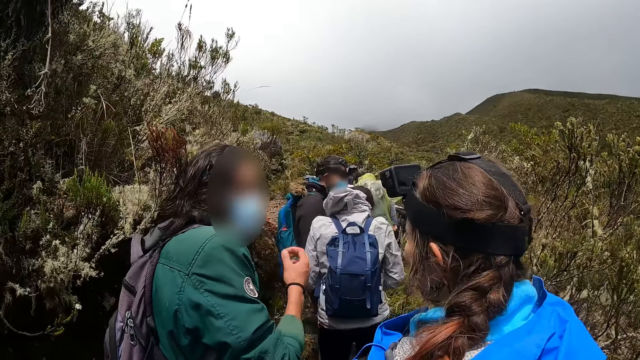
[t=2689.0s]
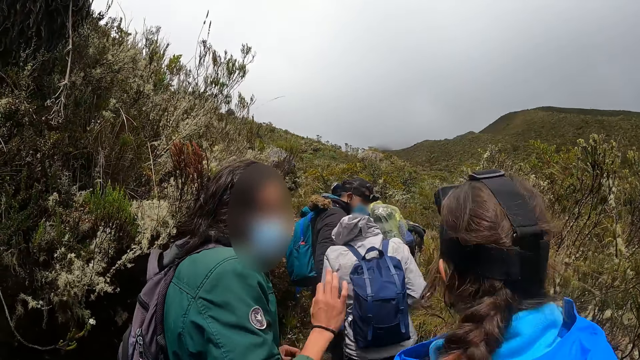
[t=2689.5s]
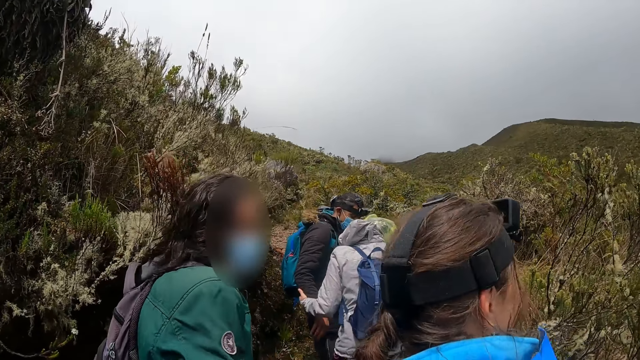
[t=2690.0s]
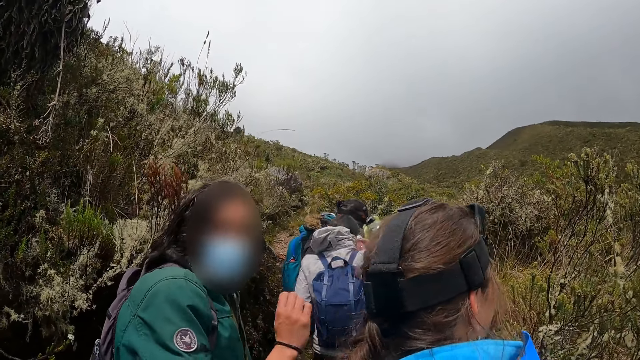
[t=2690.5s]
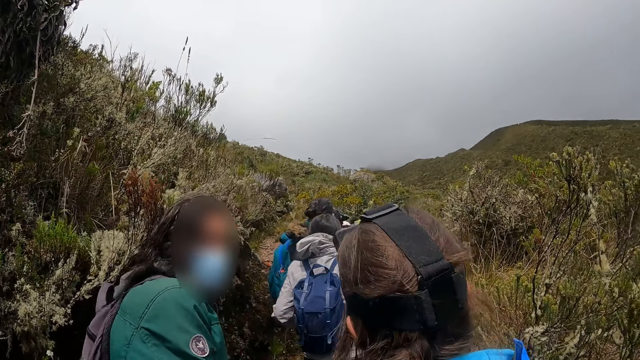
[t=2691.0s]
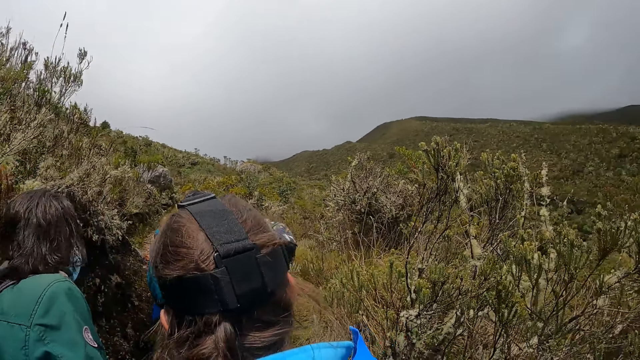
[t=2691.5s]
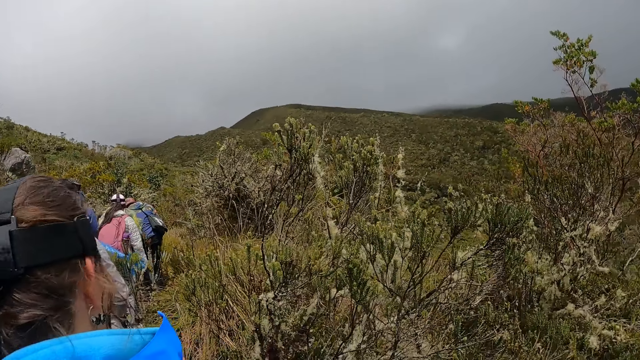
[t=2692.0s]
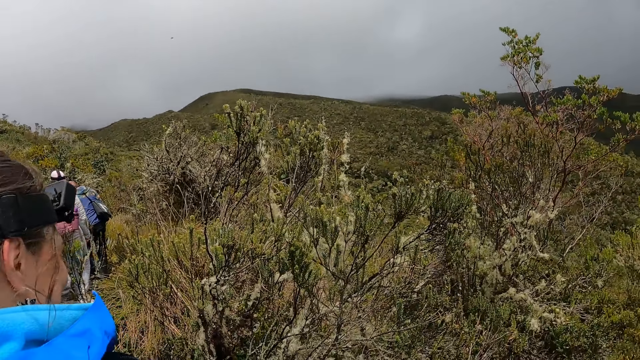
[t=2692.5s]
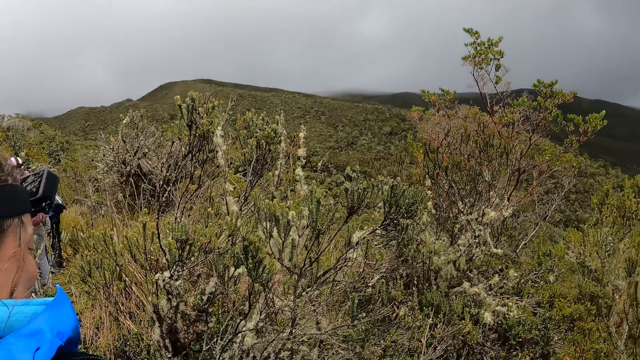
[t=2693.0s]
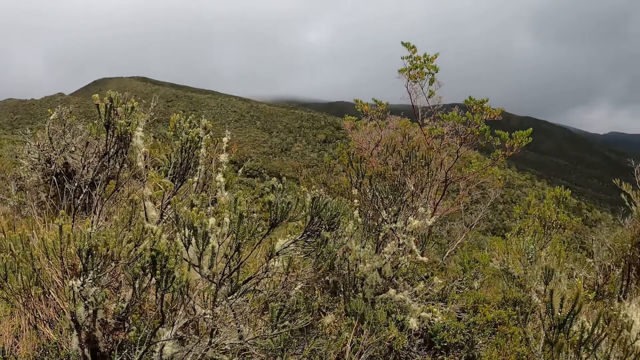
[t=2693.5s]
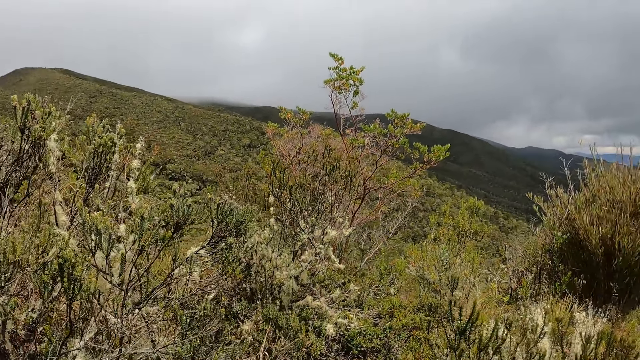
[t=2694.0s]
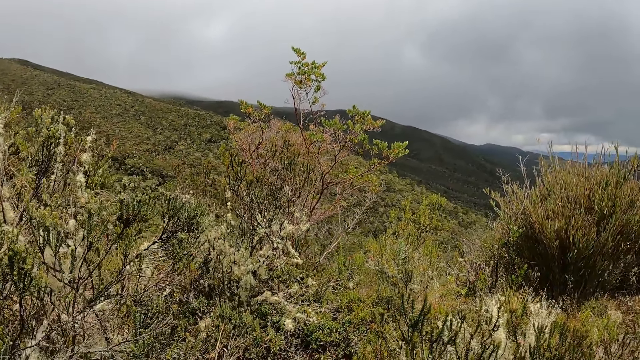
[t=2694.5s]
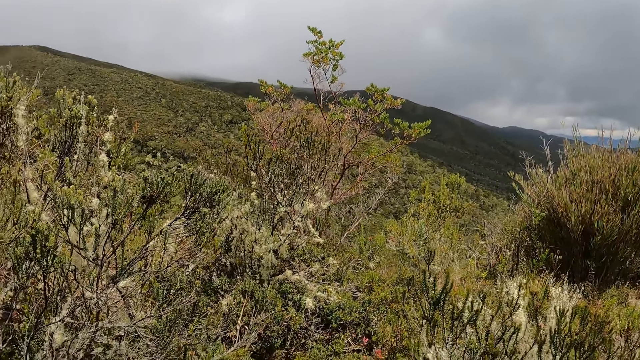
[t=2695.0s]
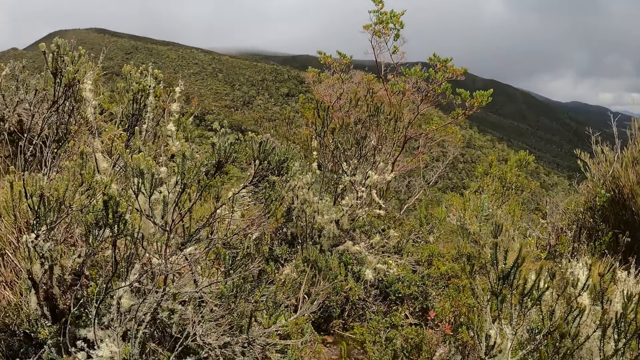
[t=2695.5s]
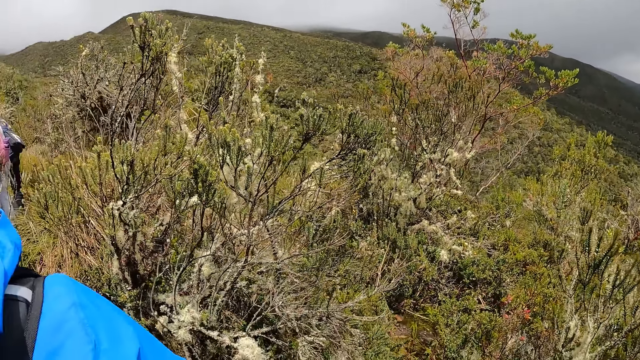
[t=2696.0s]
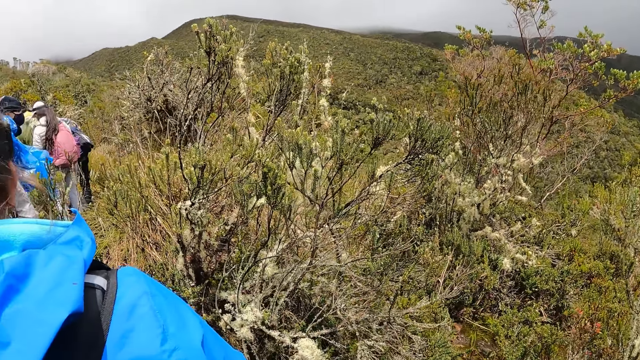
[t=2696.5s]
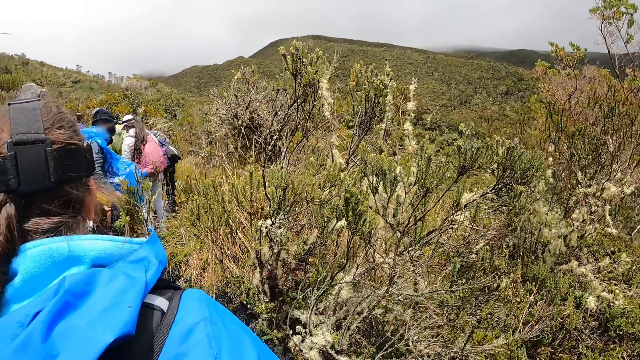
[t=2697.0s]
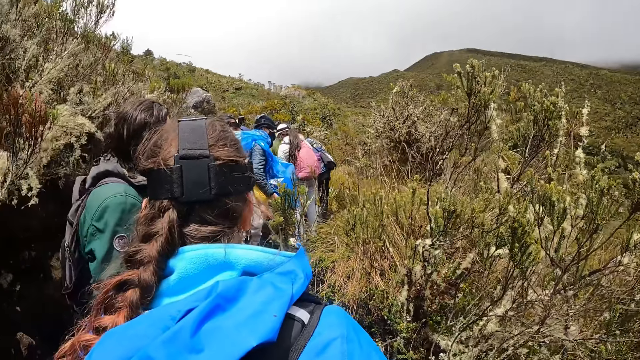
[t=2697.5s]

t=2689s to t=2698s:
A man talks to a woman. The camera wearer looks around the mountain.

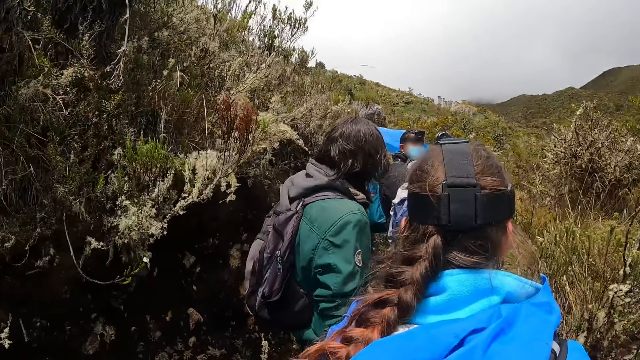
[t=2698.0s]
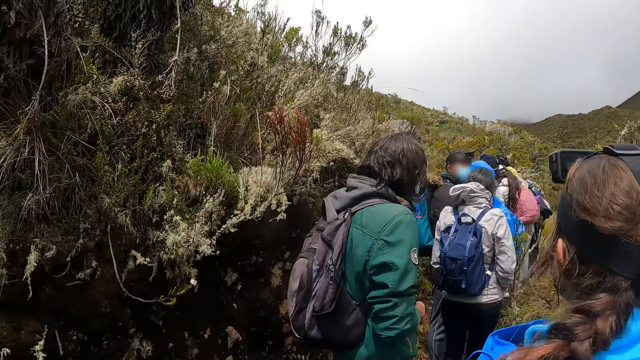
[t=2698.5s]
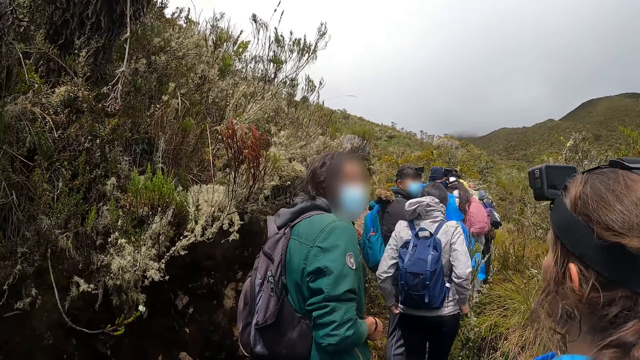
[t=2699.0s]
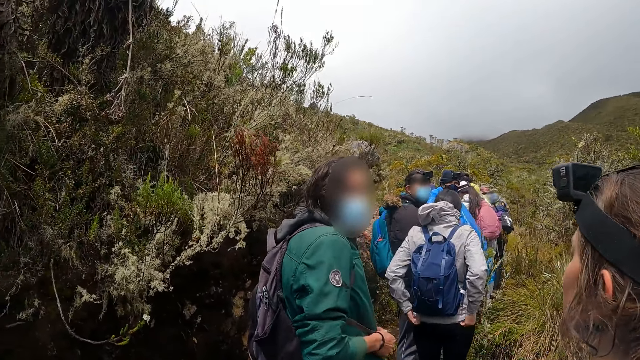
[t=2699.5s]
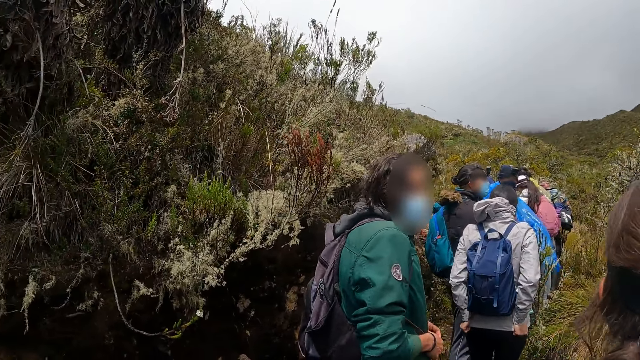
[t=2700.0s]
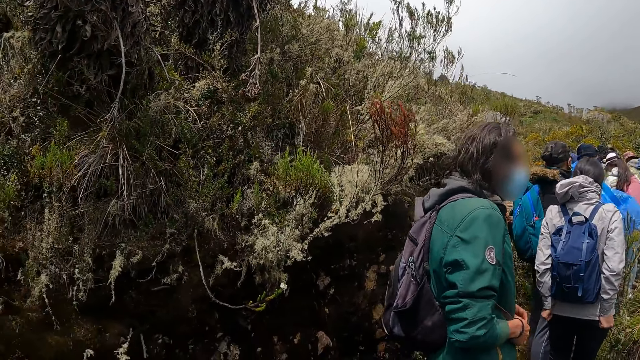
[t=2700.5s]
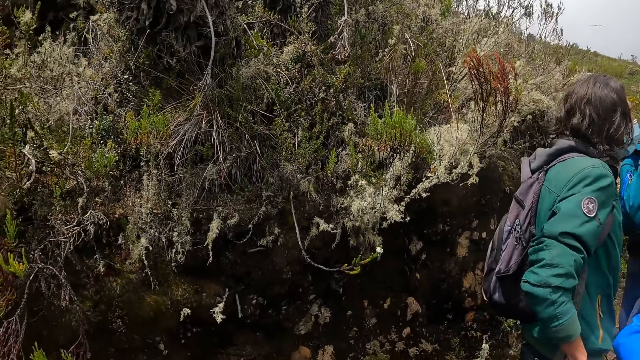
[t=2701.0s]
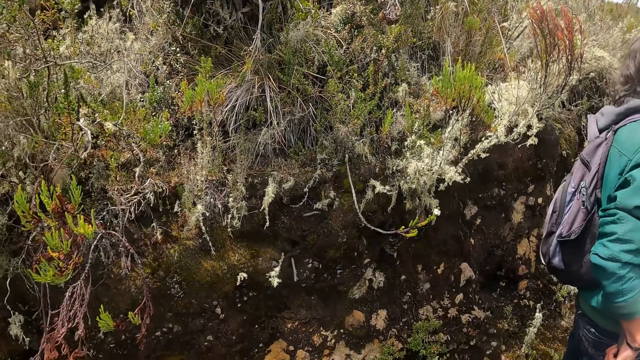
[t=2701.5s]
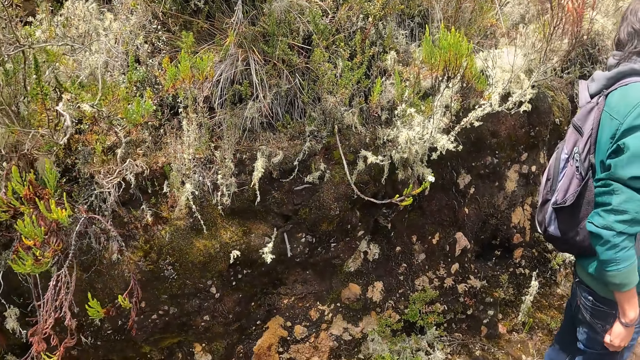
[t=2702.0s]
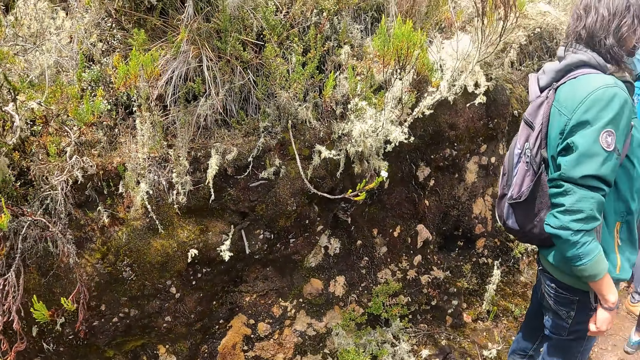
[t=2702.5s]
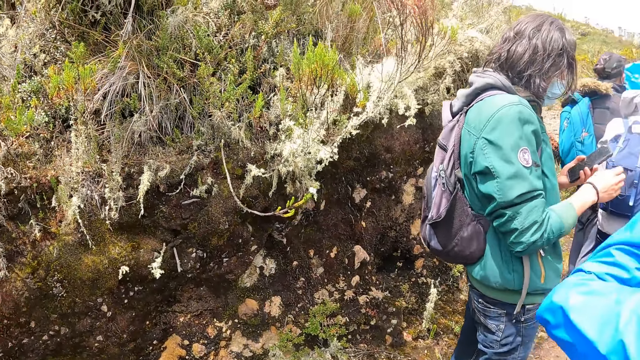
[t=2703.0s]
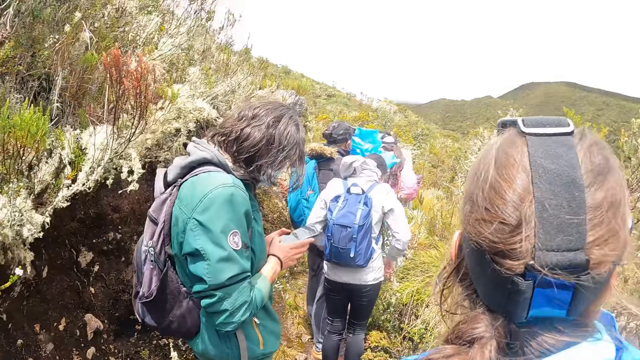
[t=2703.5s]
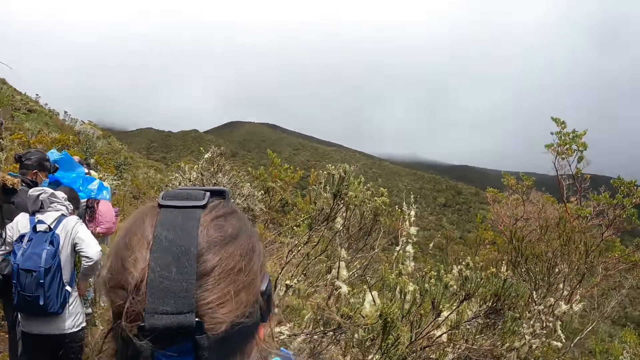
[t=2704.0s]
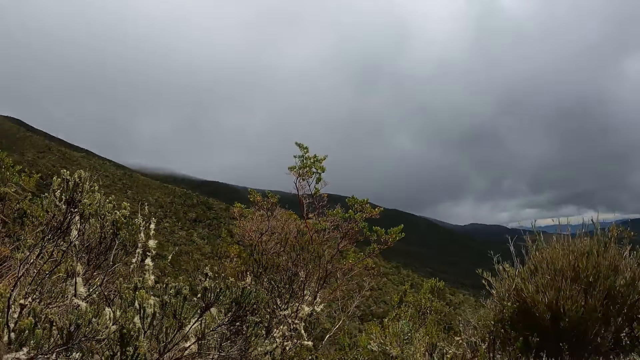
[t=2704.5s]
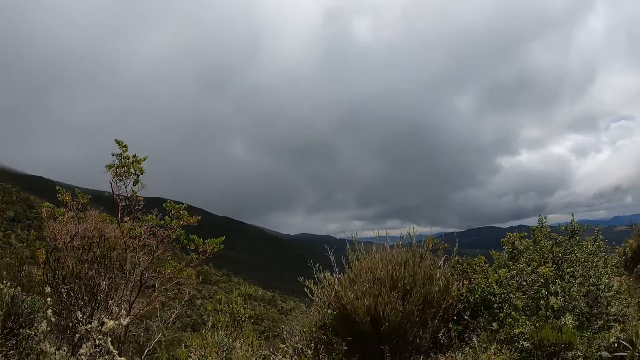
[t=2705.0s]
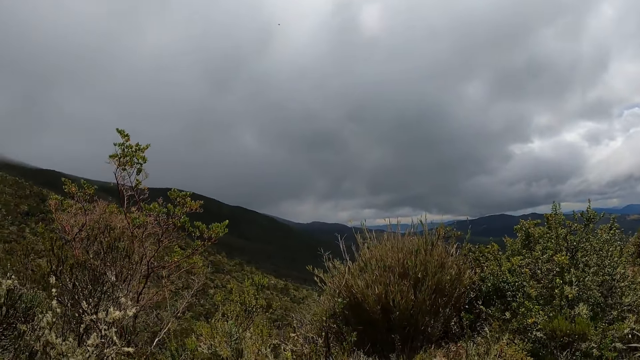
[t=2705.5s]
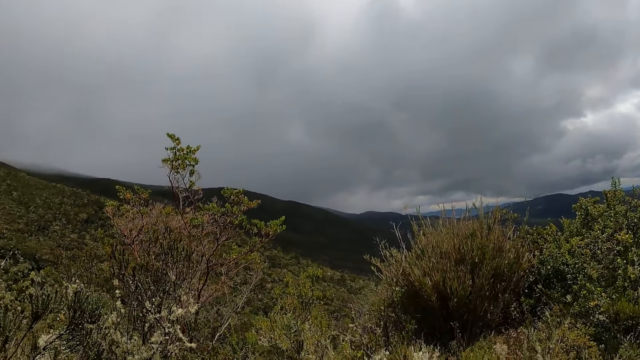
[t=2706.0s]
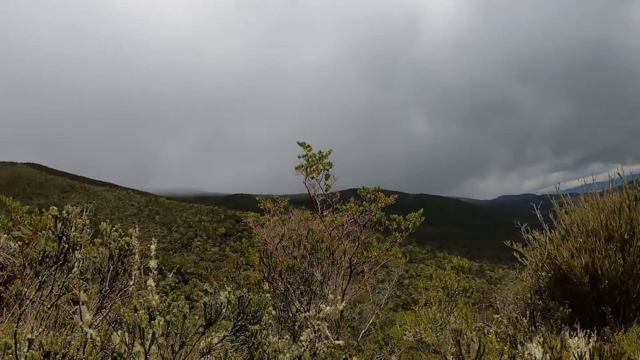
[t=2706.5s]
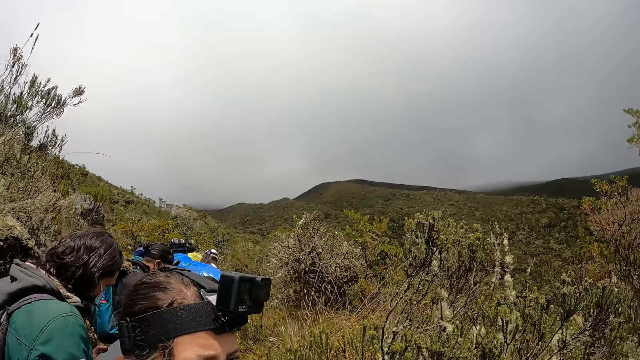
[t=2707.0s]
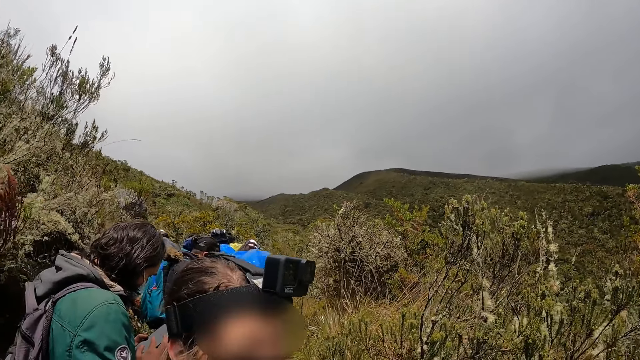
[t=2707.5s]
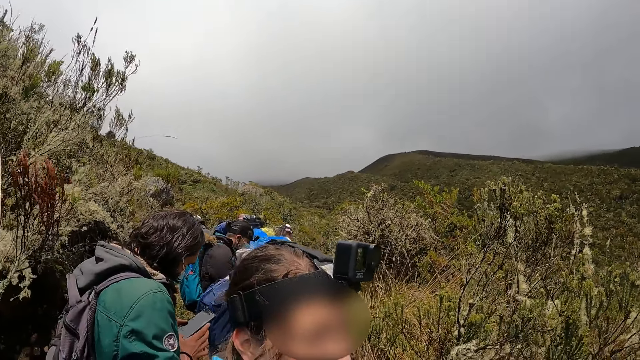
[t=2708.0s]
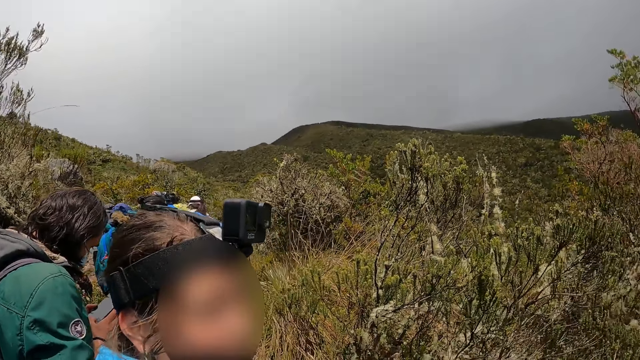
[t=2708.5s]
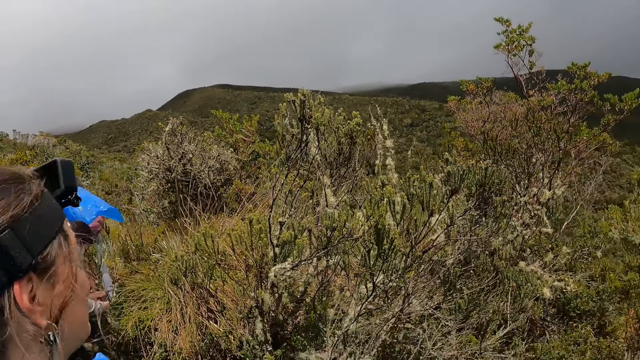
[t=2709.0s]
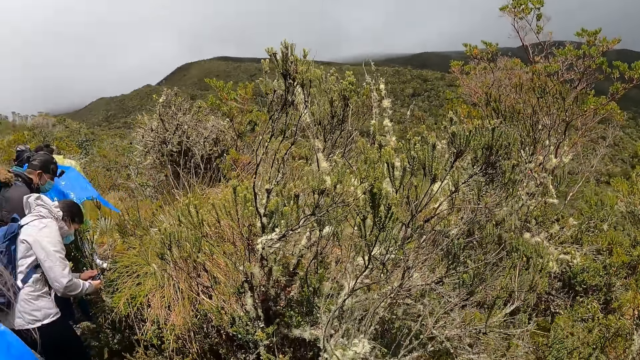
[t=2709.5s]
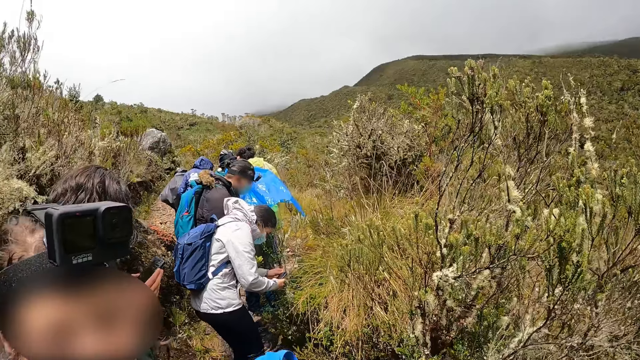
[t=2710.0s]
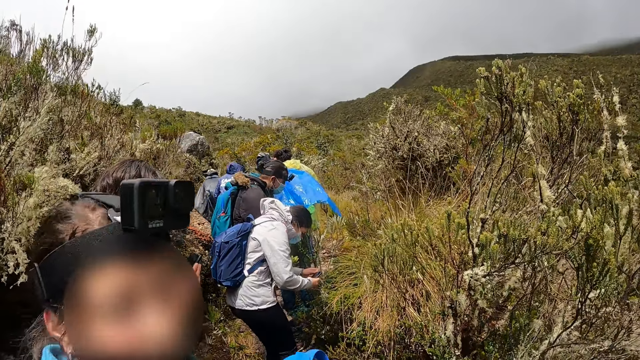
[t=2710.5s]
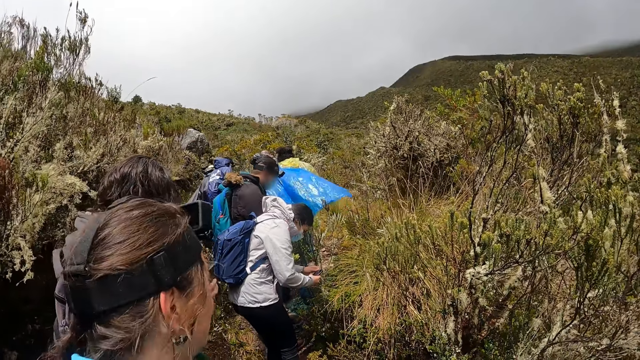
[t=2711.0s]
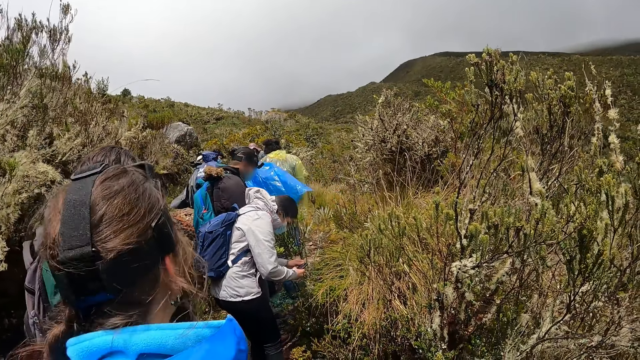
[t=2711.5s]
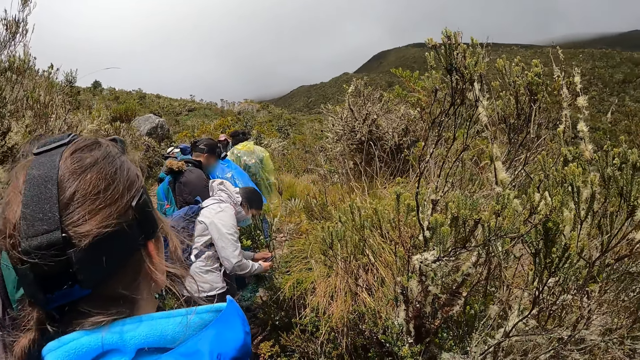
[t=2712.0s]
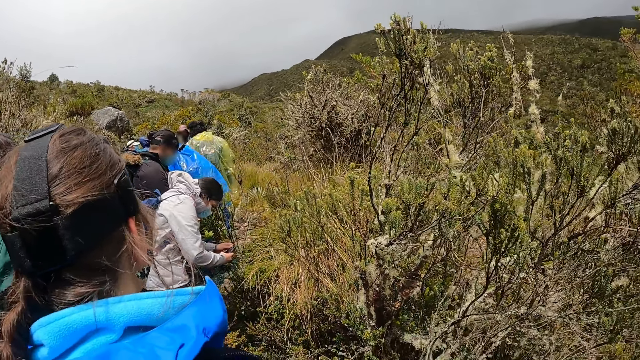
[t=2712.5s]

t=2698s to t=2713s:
A man talks to a woman. The camera wearer looks around the mountain. The woman talks to the camera wearer.
